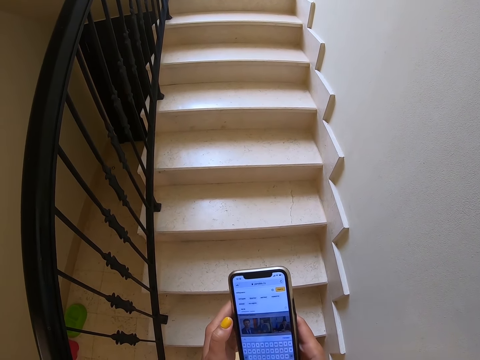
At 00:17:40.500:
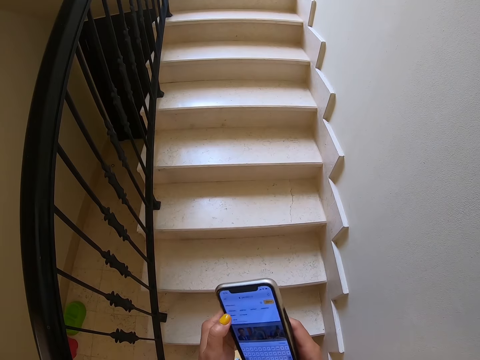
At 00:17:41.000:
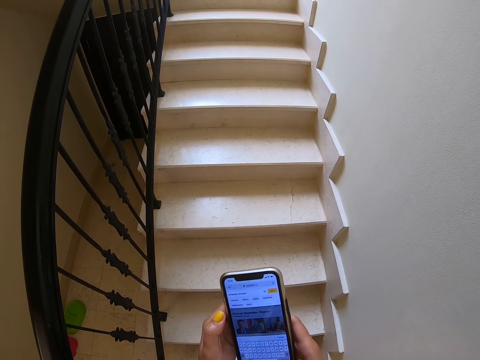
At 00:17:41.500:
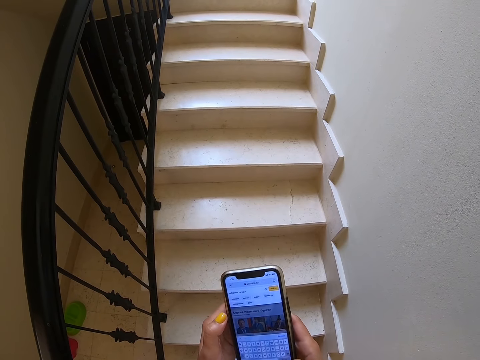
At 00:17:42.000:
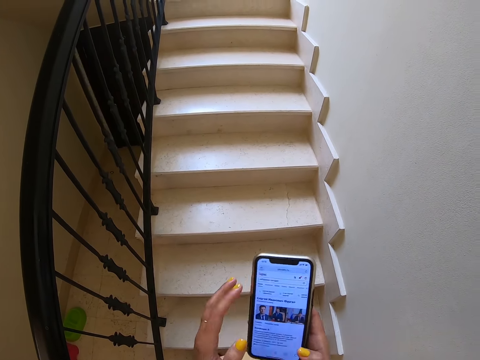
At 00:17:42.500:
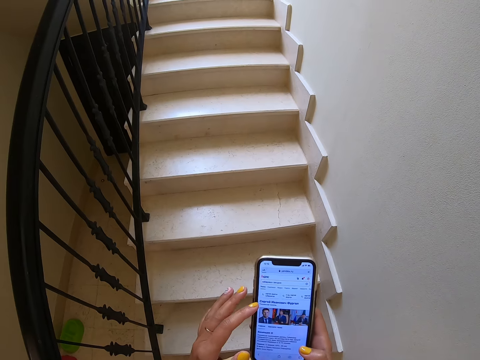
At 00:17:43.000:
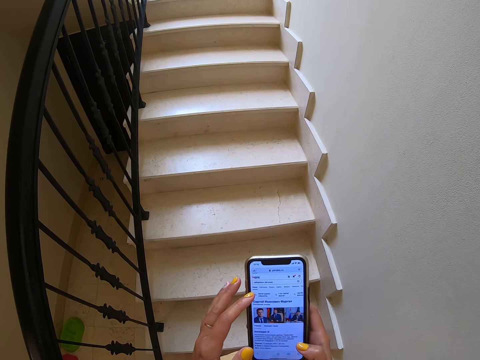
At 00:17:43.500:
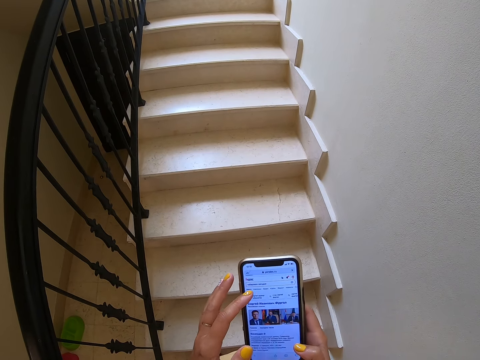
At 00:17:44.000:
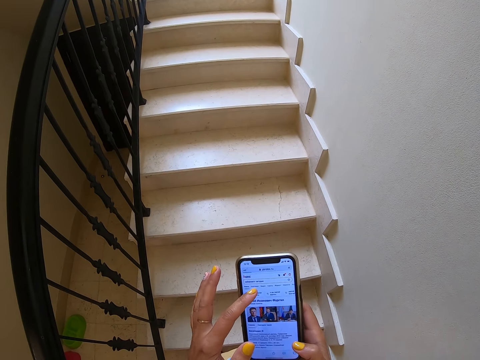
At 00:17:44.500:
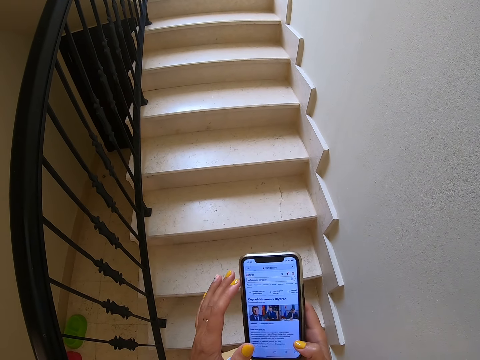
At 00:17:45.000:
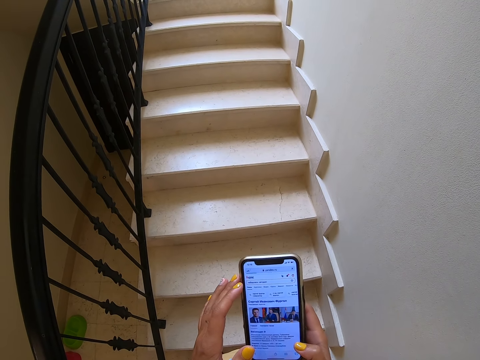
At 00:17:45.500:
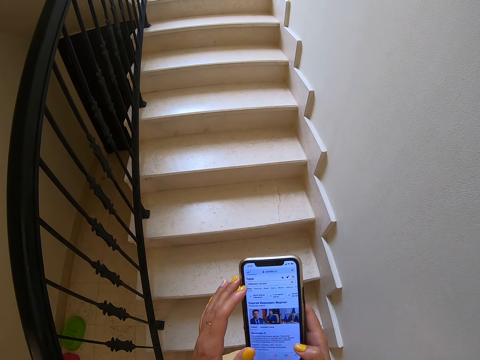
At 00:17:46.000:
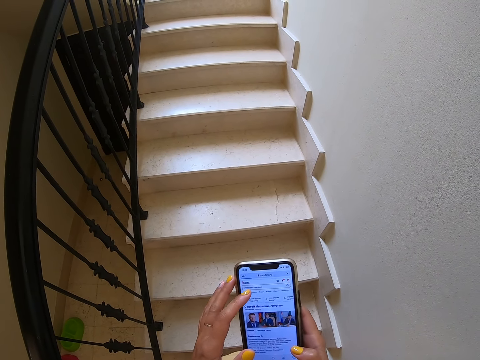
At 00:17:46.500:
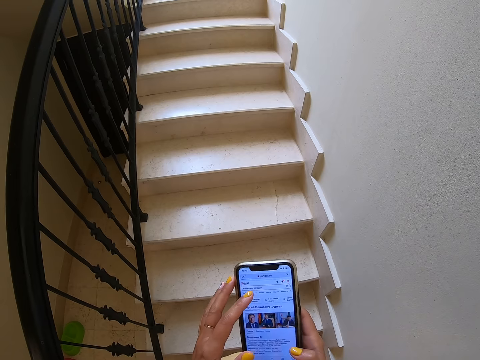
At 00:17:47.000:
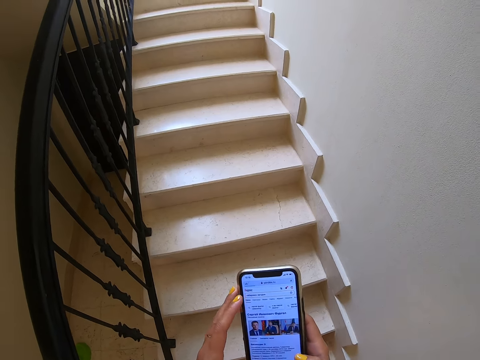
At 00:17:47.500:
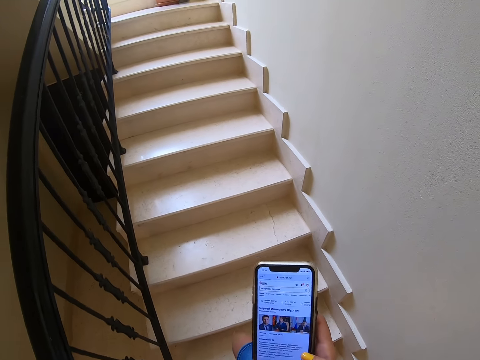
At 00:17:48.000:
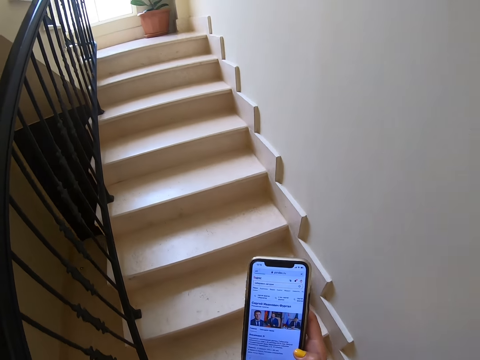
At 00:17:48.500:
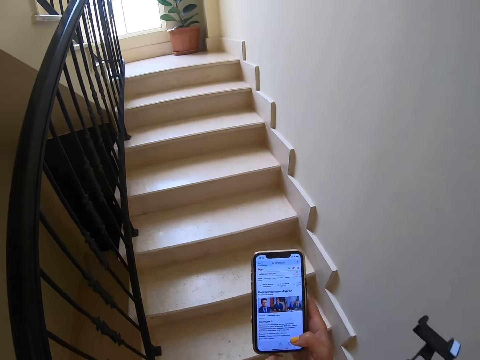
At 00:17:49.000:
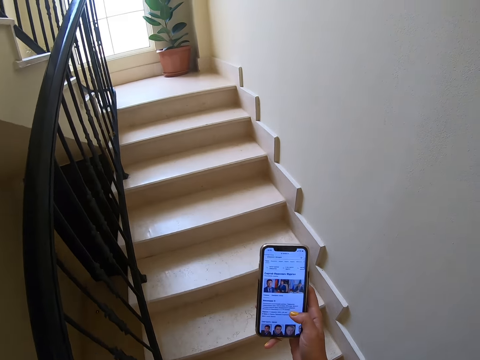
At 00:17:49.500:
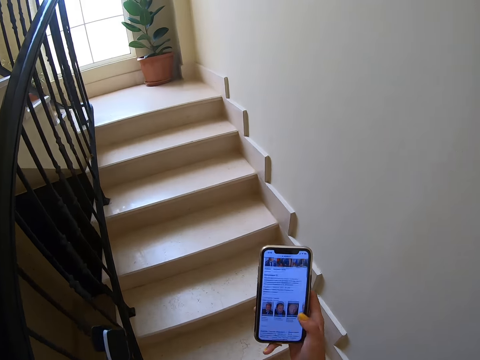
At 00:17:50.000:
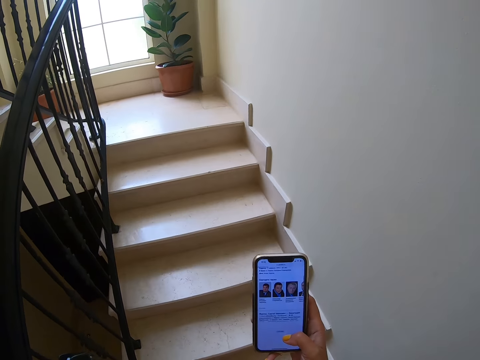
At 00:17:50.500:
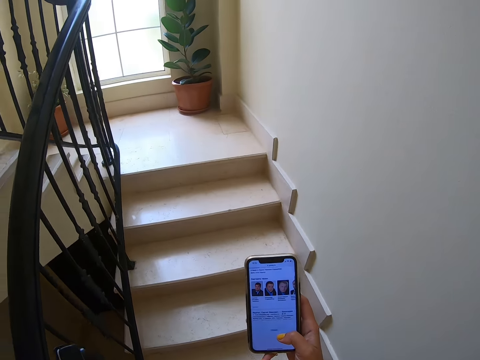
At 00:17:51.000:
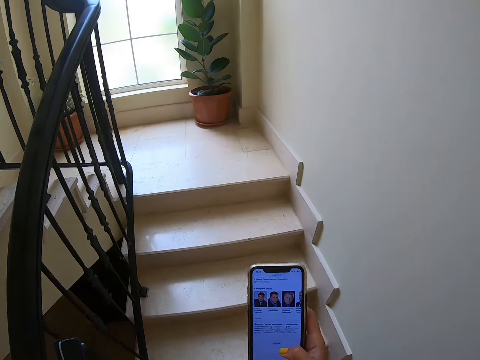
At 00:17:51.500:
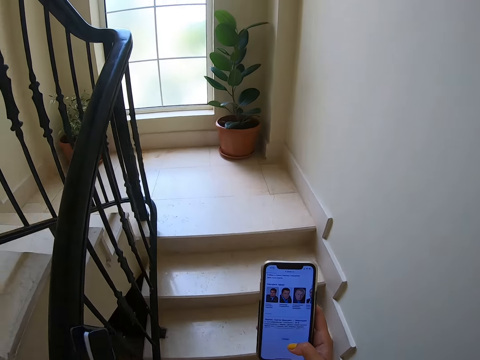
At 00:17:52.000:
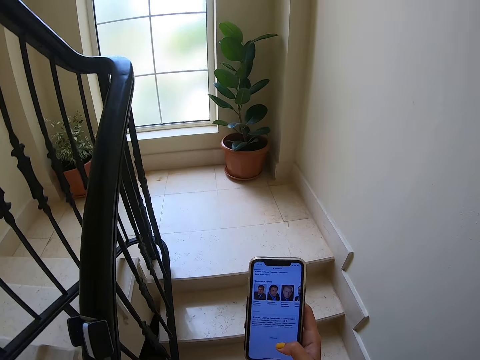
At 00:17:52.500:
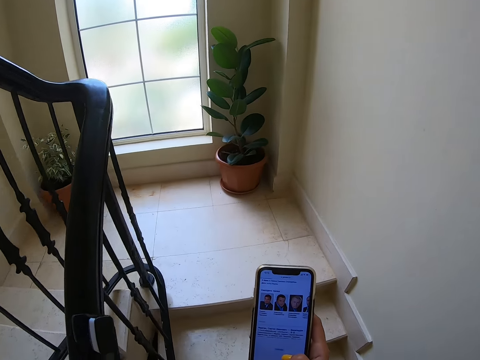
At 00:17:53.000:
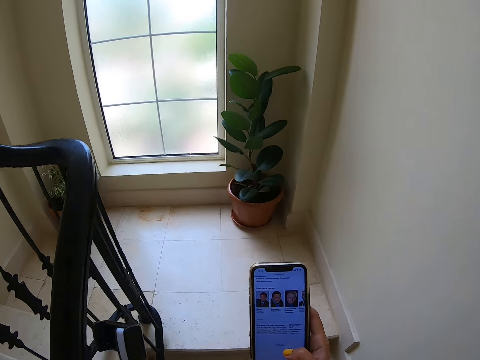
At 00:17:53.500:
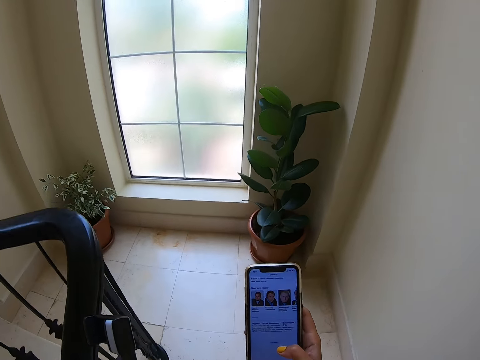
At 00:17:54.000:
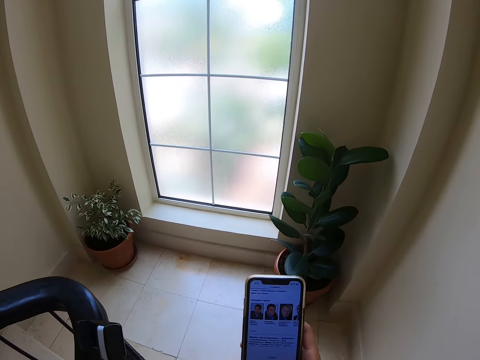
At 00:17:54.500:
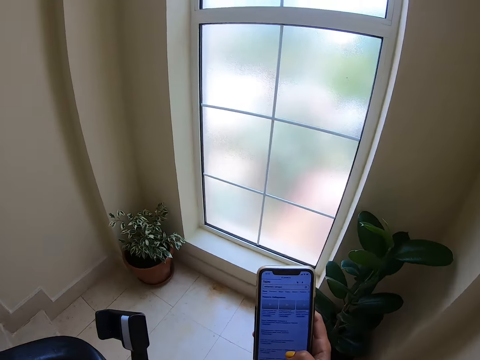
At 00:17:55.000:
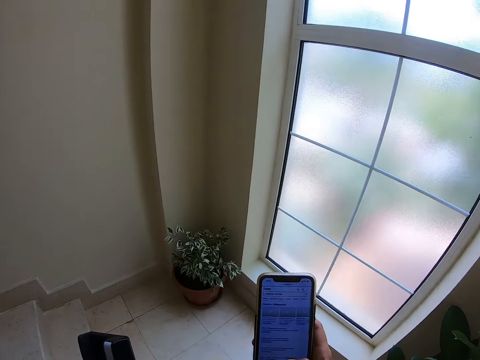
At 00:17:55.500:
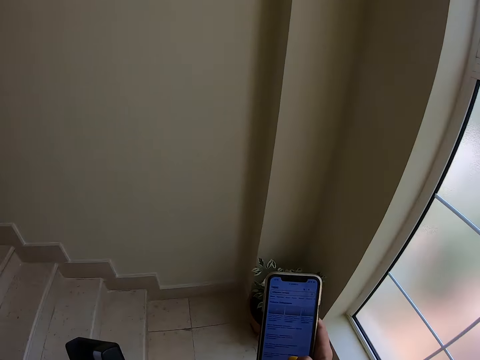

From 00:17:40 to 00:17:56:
The camera wearer walks up the stairs. They walk around the house and dial the phone.
